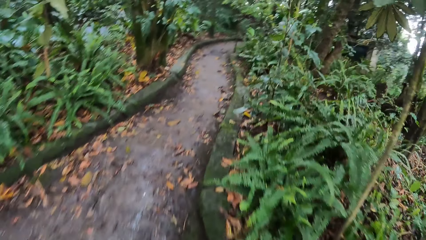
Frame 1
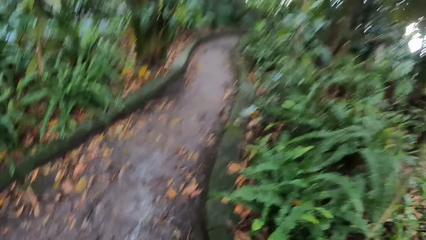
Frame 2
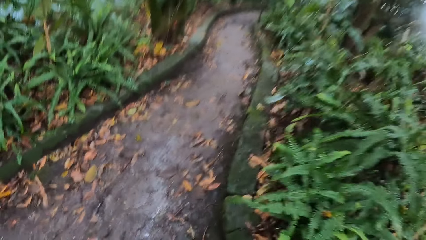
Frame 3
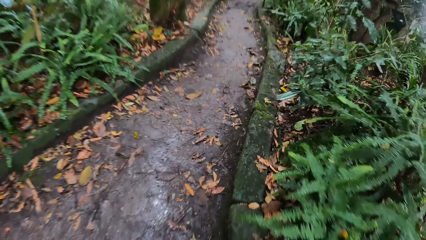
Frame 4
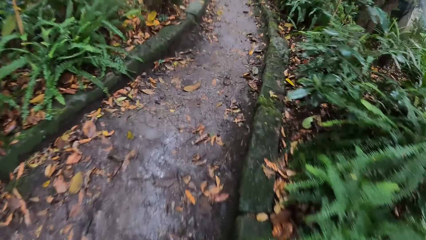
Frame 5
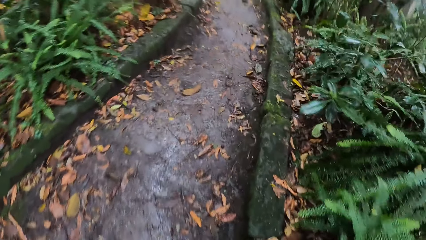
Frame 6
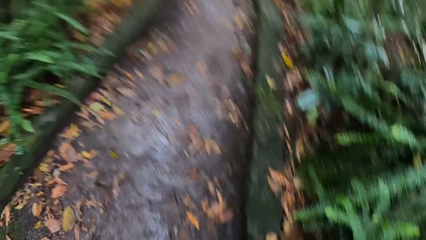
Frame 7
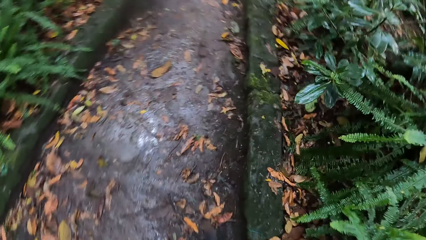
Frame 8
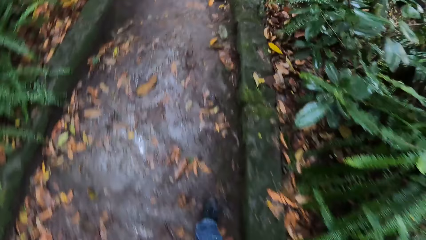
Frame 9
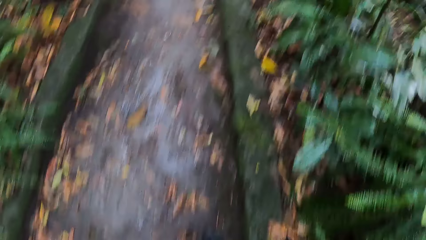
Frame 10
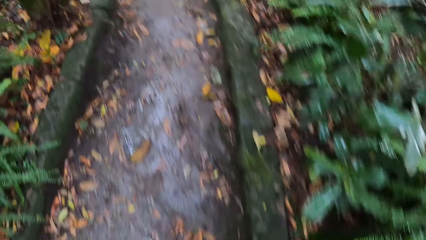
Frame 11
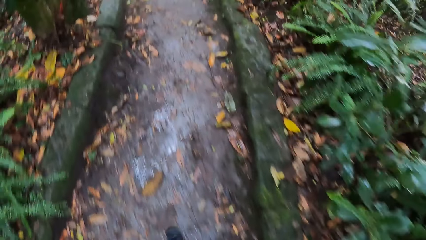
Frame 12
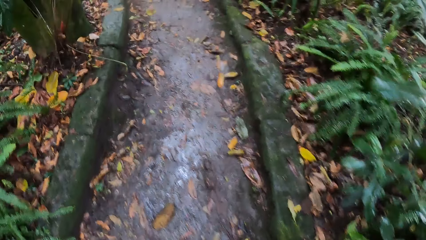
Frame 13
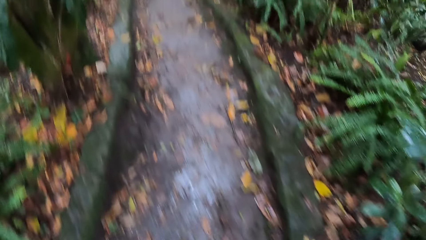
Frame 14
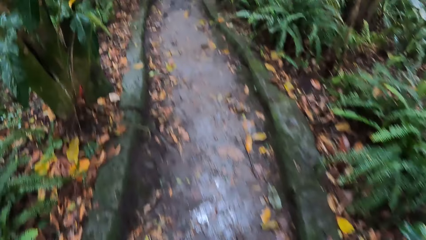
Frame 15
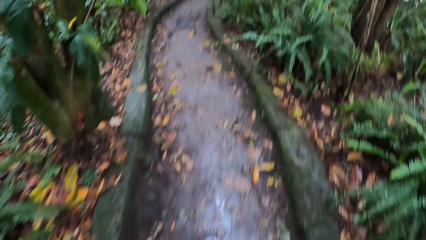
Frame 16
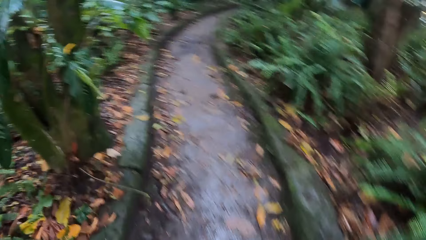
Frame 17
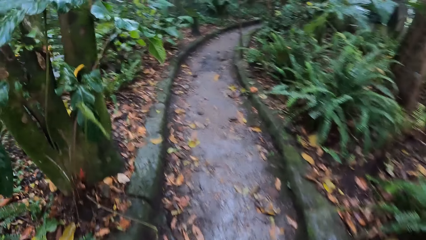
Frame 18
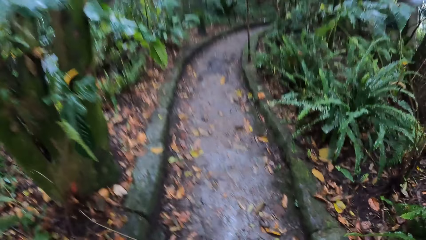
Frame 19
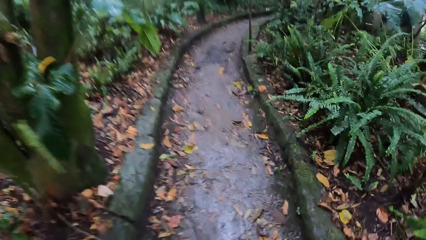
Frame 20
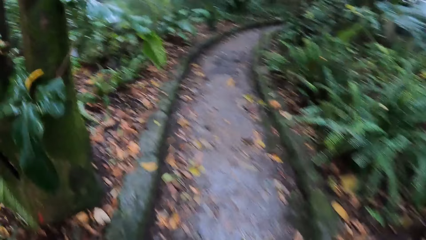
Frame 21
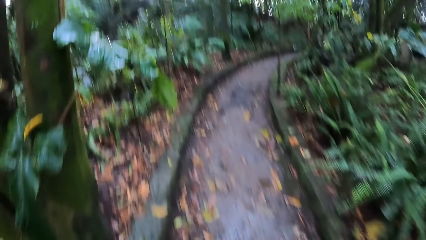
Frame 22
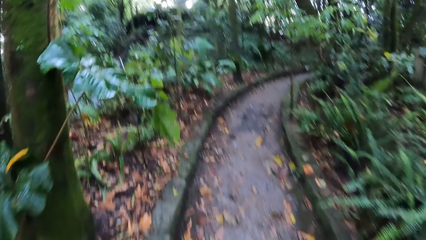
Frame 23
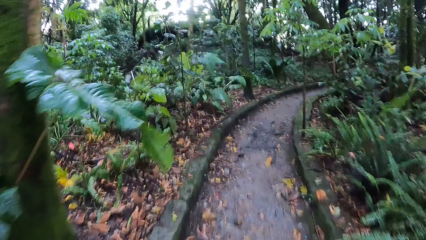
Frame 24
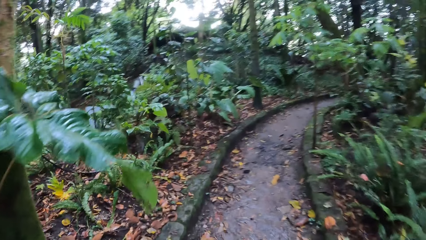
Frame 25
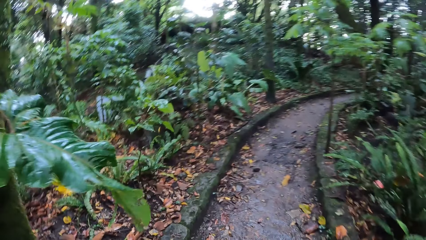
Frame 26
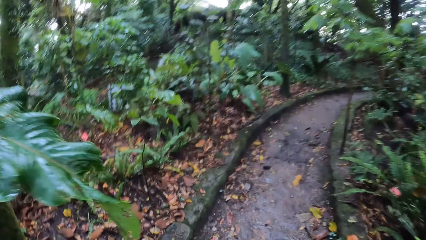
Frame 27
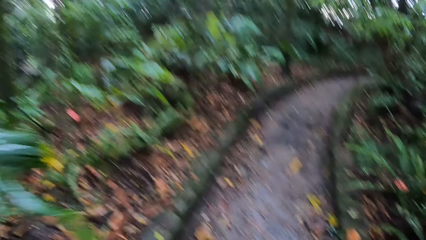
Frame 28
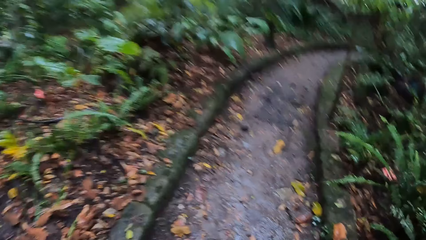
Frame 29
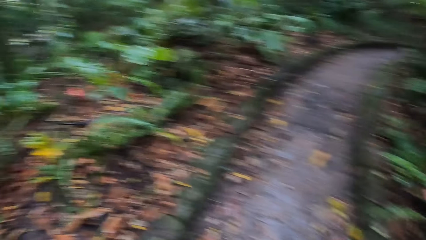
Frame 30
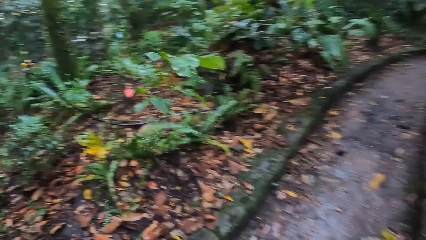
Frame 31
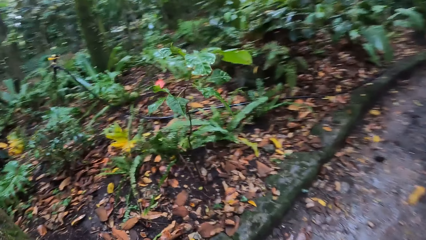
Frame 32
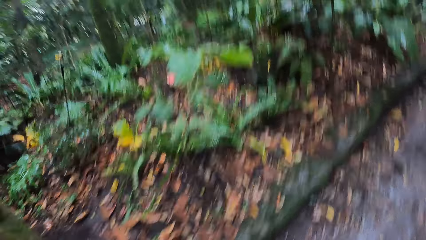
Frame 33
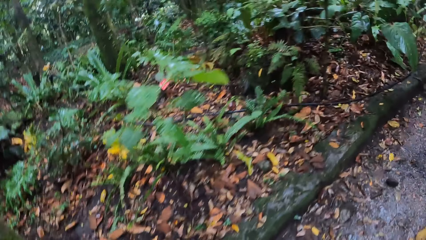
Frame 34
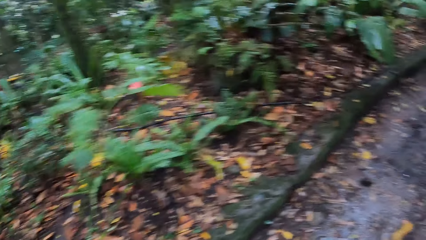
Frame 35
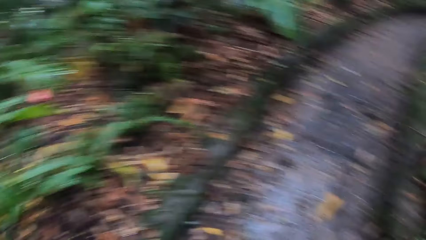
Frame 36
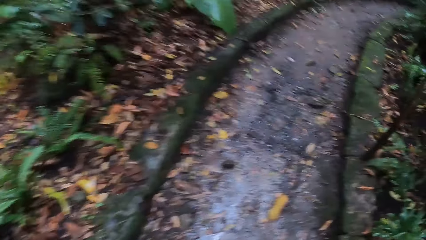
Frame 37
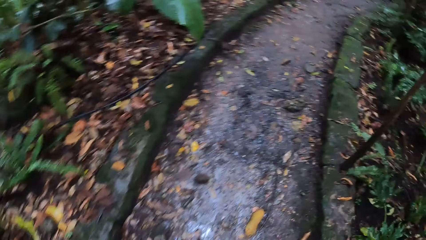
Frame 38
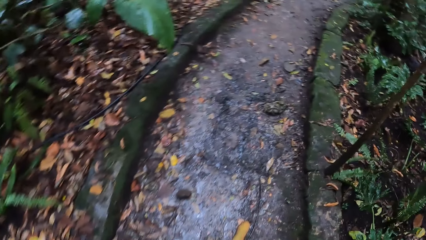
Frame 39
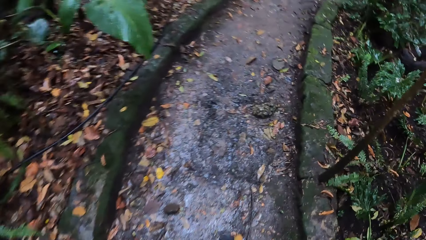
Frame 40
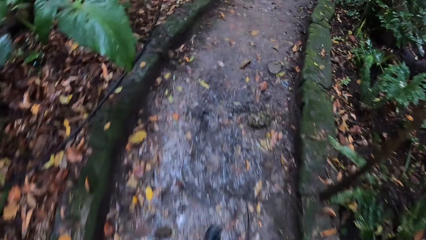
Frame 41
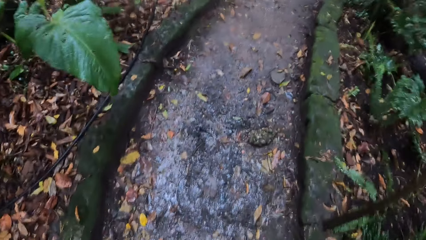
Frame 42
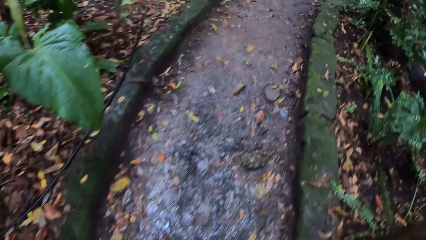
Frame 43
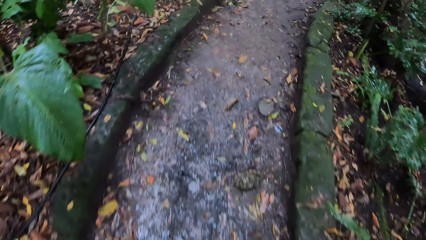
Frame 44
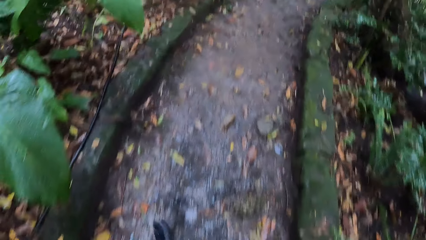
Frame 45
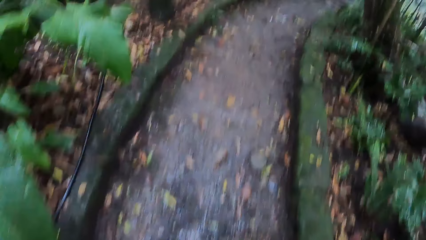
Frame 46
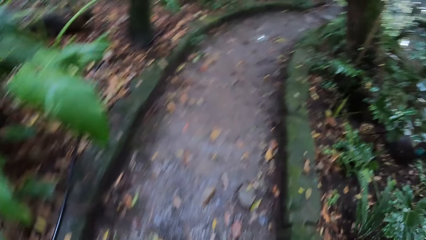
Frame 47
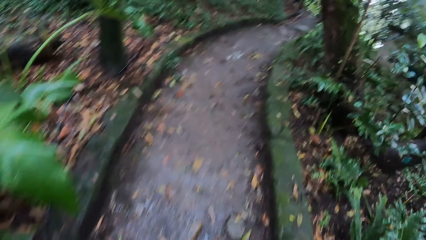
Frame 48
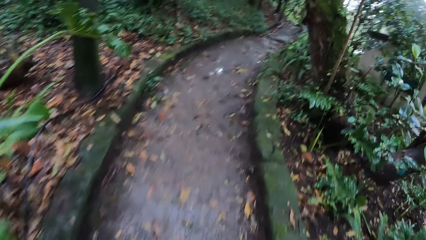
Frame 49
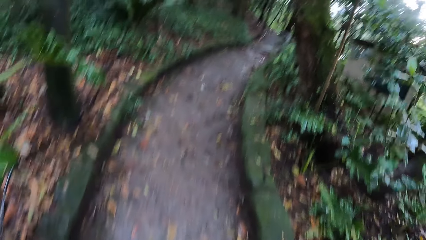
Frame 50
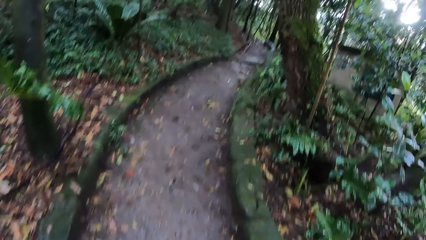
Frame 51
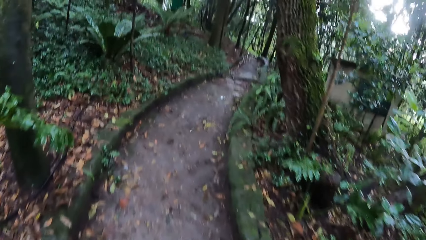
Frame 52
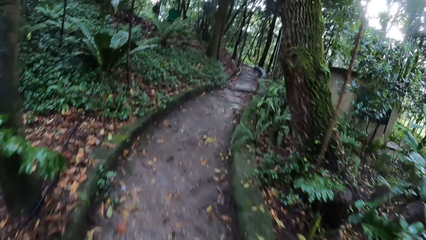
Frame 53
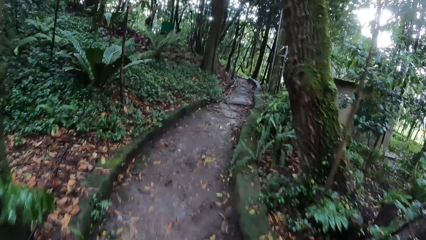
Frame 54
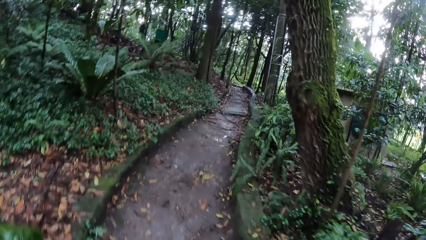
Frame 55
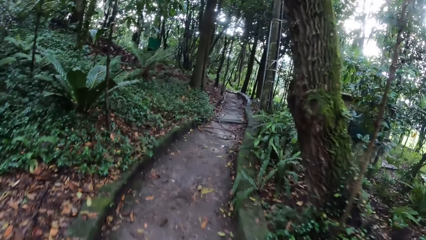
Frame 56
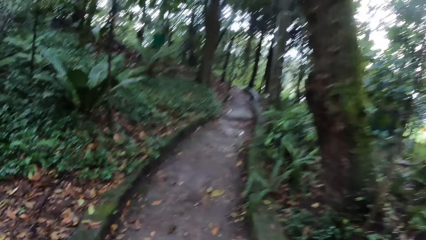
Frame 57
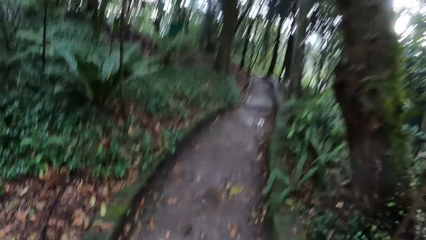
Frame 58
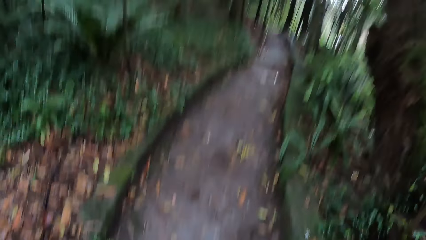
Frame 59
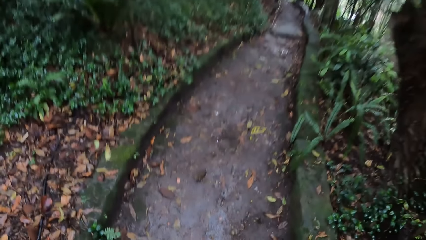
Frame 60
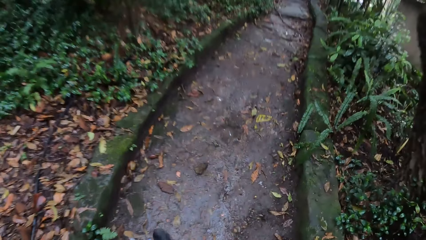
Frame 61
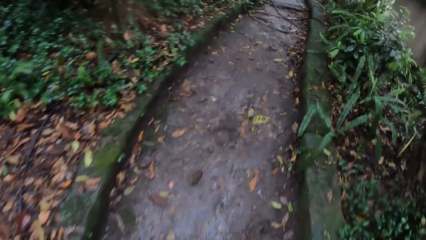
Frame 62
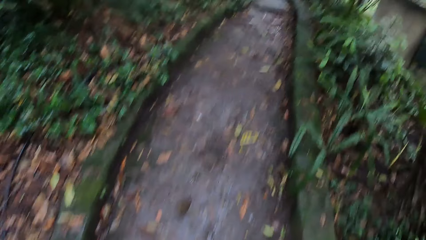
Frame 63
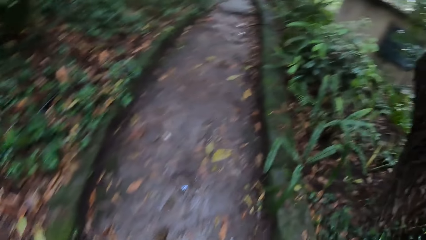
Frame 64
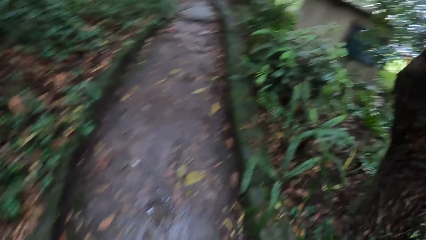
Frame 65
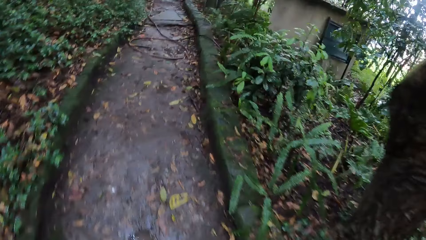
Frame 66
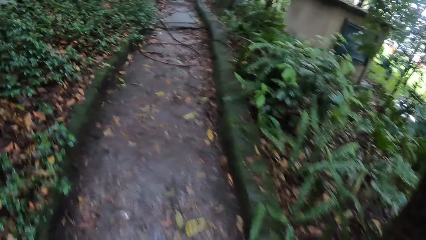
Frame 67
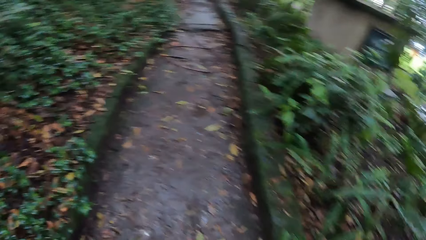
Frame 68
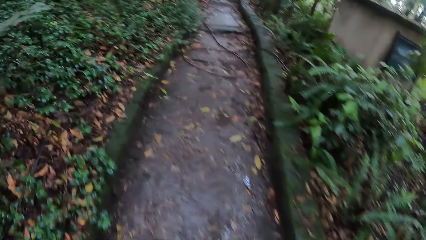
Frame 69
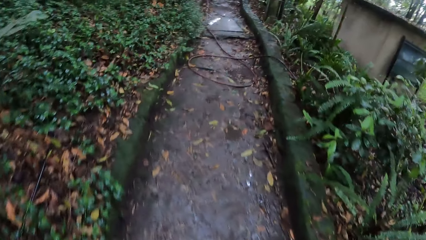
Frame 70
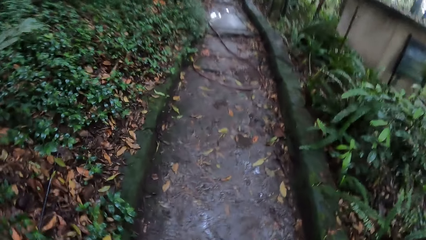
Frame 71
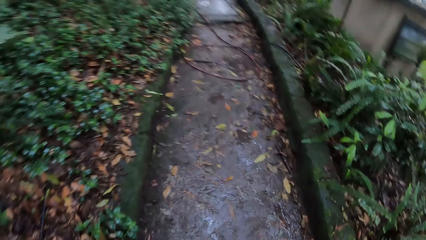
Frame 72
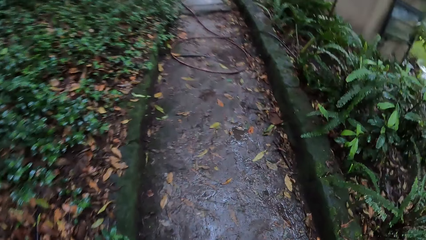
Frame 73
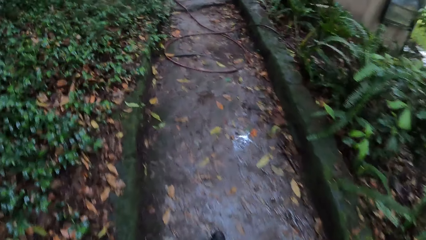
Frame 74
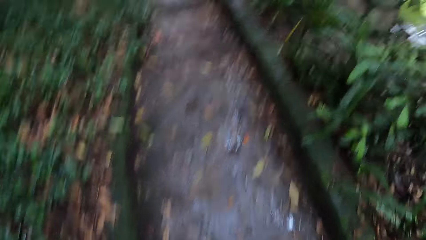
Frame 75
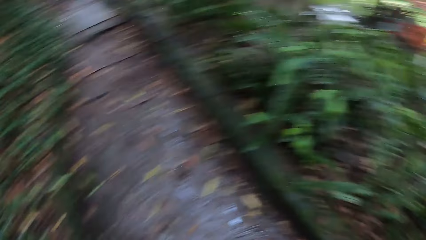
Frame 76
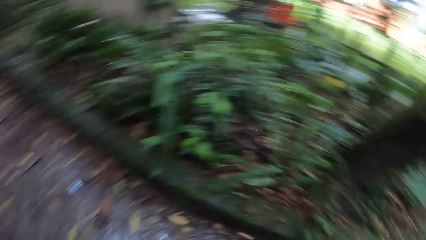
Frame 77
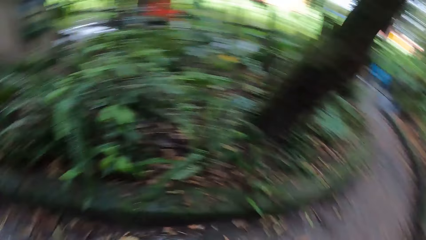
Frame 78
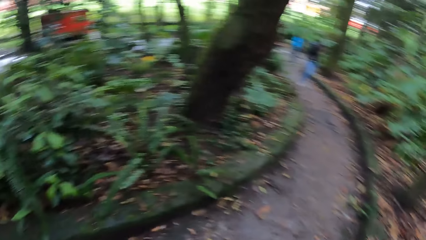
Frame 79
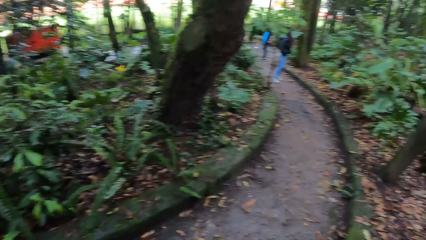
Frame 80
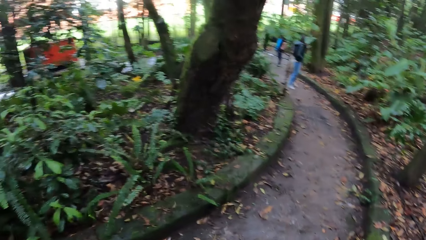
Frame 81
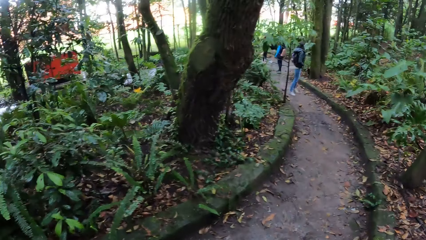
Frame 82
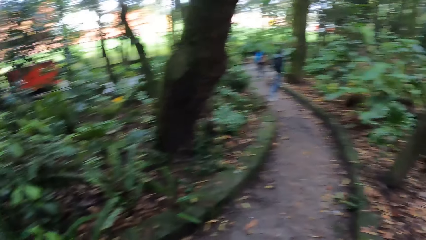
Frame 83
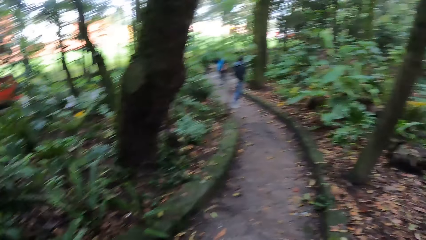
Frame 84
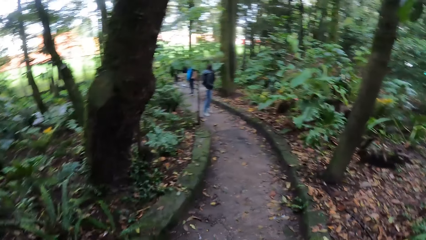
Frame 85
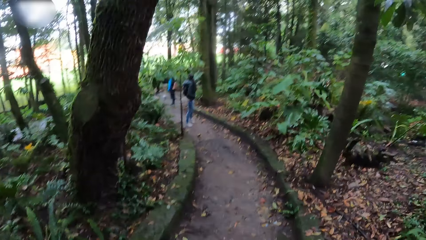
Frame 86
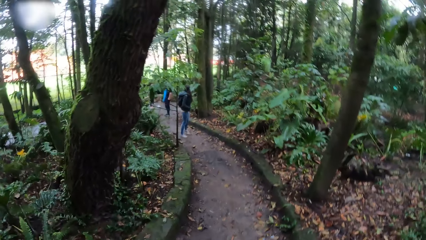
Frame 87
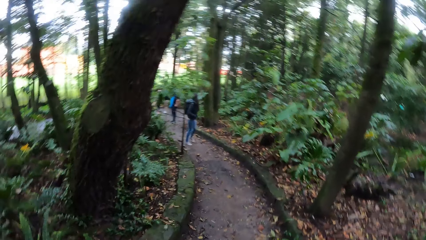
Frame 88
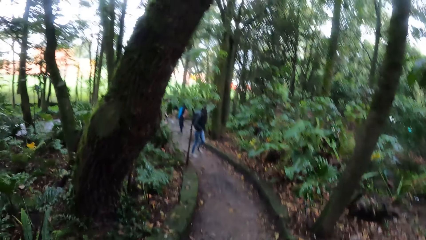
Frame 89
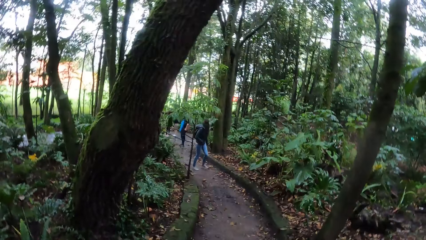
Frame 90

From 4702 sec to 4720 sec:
The camera wearer walks on a wet footpath with a woman and another woman. They look around. They look forward. They look around.
